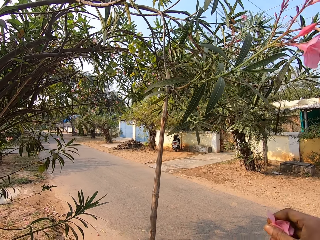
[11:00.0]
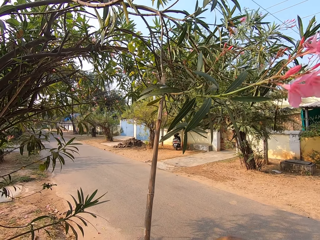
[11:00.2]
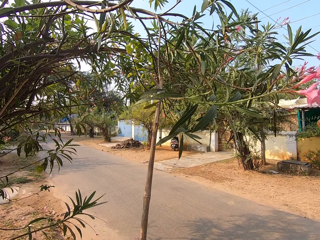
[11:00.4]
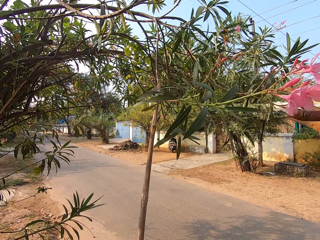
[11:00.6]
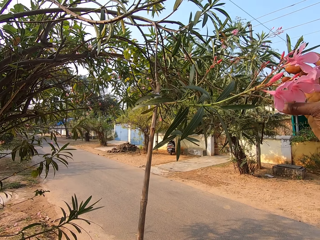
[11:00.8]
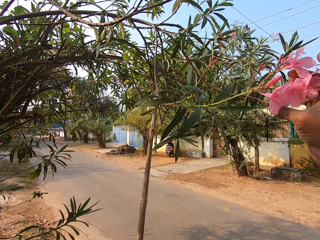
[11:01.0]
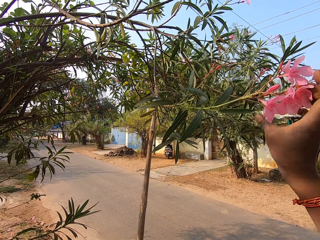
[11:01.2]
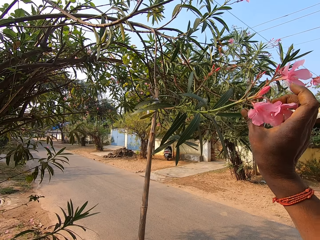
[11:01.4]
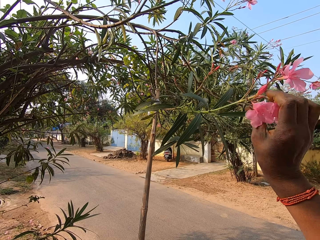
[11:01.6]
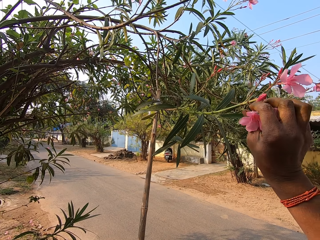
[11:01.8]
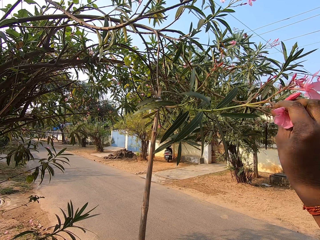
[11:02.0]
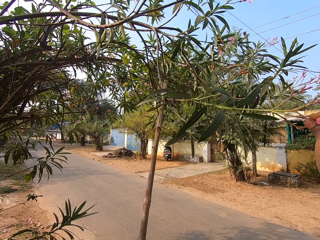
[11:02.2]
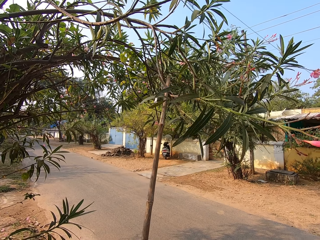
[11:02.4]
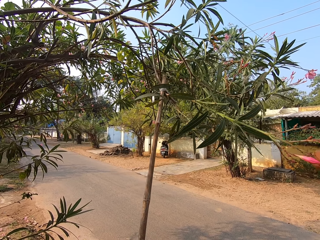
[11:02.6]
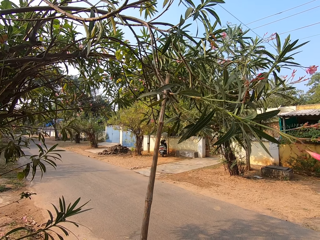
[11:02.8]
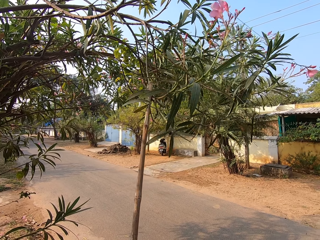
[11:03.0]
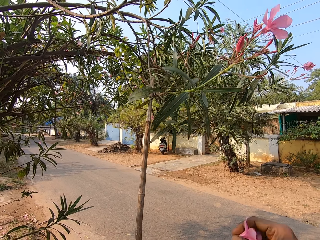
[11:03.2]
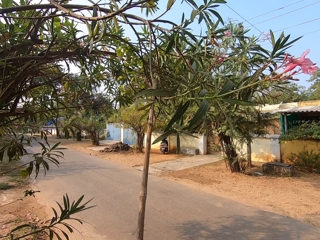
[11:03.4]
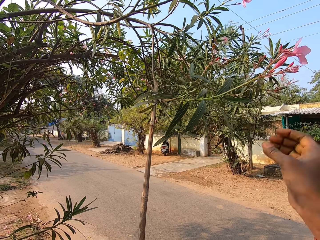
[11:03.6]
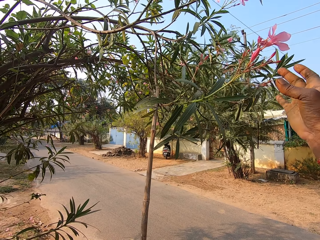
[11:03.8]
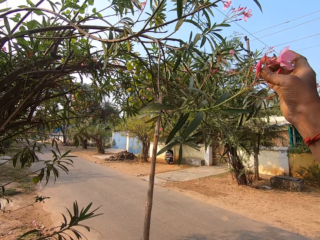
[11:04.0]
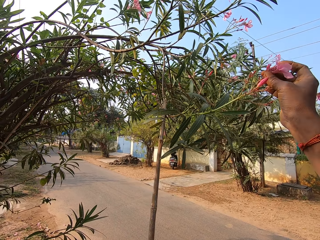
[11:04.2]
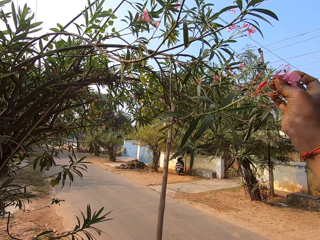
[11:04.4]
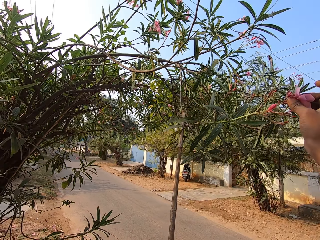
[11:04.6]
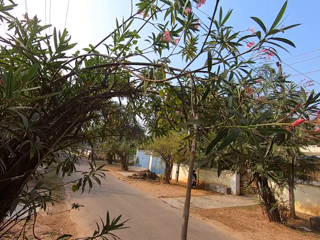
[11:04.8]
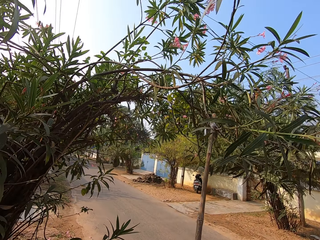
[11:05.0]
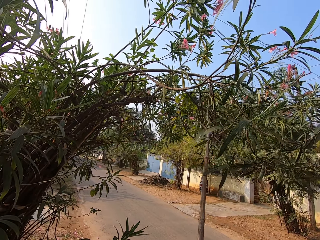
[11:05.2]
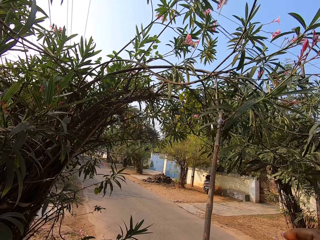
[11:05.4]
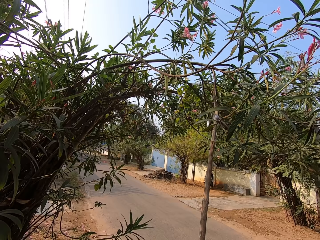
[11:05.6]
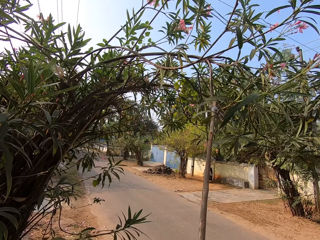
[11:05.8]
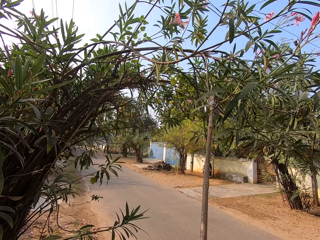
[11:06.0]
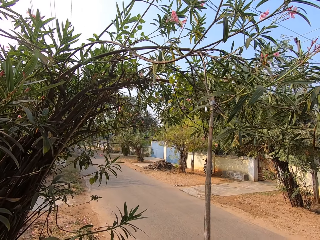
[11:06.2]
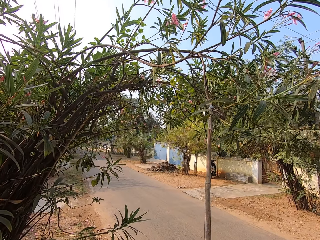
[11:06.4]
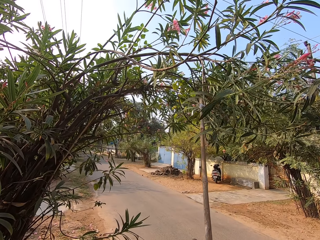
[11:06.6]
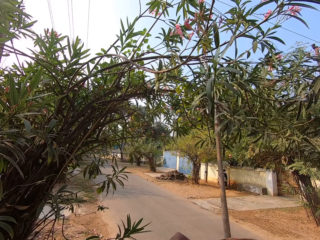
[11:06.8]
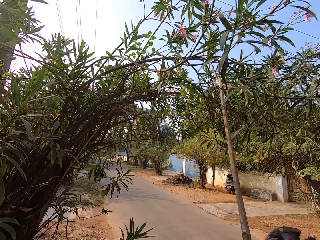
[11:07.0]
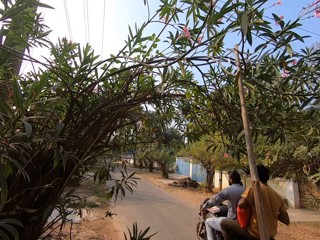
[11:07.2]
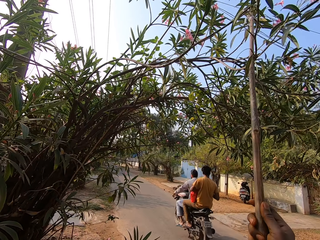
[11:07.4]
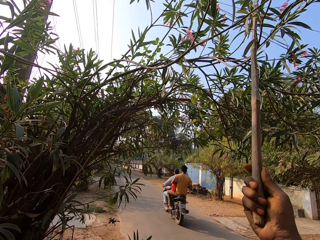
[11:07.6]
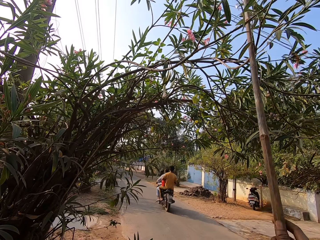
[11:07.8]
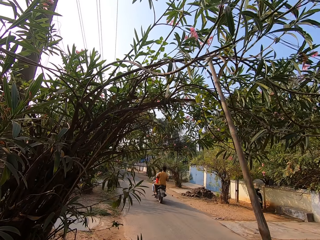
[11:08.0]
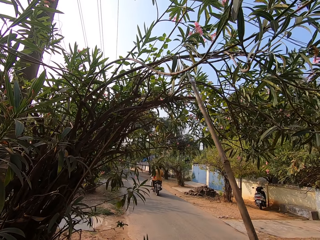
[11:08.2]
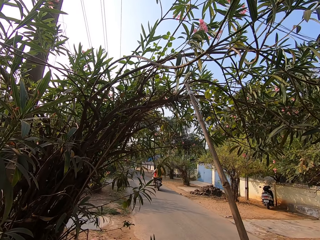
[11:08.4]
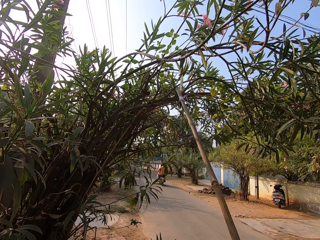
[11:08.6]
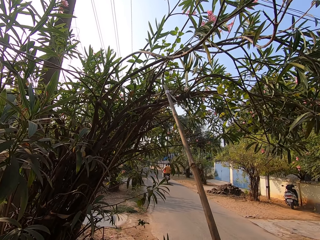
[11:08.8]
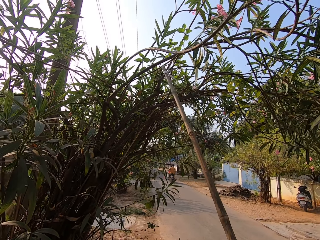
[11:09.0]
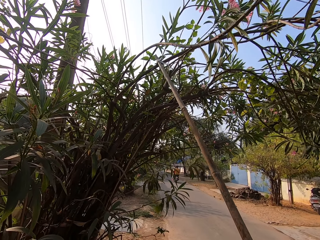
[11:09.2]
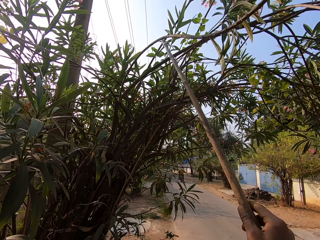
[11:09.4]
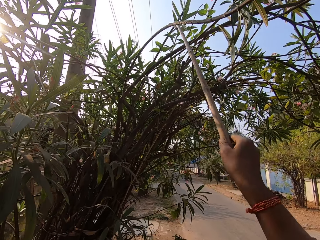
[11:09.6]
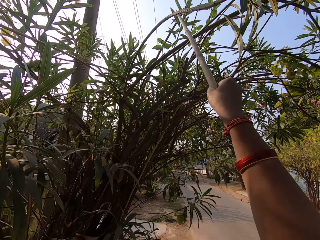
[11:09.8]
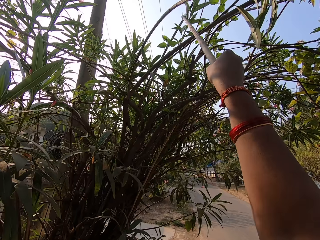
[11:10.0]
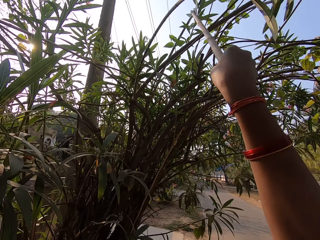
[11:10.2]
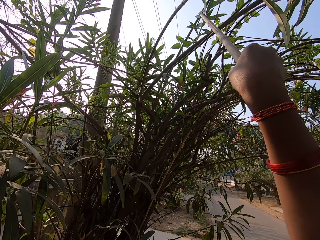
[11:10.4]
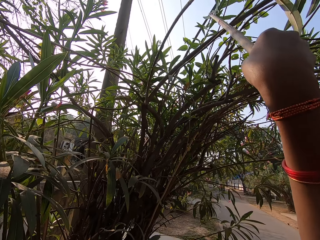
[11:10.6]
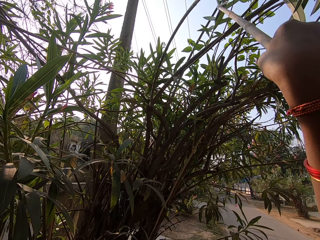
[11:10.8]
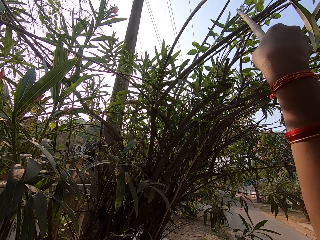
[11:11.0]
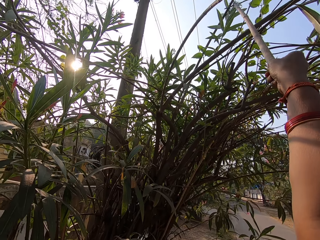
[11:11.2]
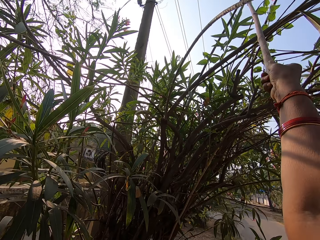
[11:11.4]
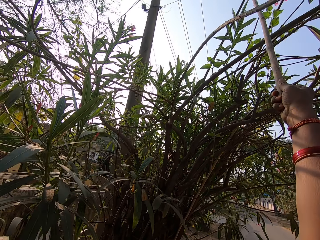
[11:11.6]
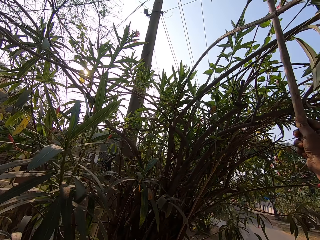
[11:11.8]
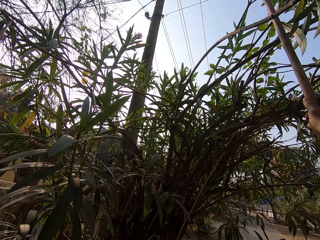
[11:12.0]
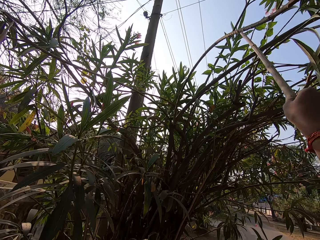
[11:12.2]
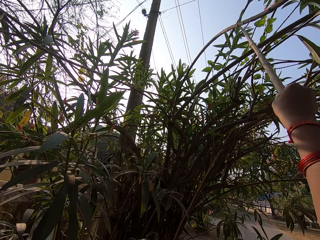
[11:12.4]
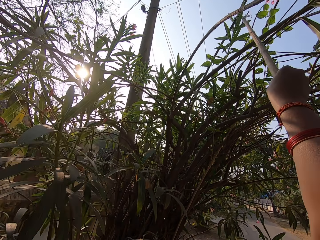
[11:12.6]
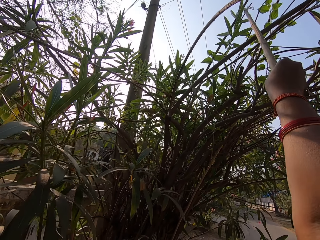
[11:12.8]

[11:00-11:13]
The camera wearer puts the flower in her right hand in the basket in her left hand. She plucks flowers from the branch on the tree with her right hand. She puts the flowers in her right hand in the basket in her left hand. She plucks a flower from the branch on the tree with her right hand. She puts the flower in her right hand in the basket in her left hand. She adjusts a branch on the tree with the stick in her right hand. A man rides a motorcycle past the camera wearer. The camera wearer looks at the motorcycle on a road. She adjusts the branch on the tree with the stick in her right hand.

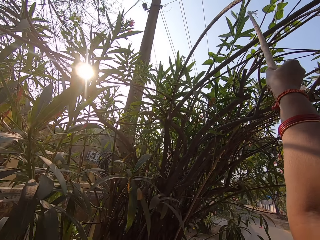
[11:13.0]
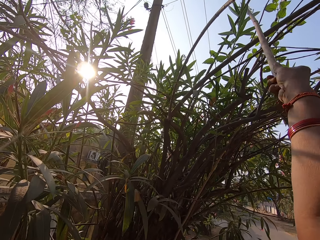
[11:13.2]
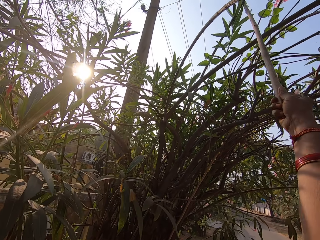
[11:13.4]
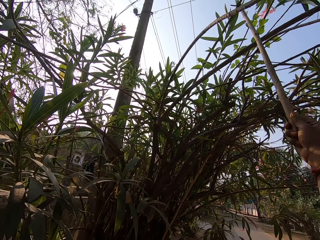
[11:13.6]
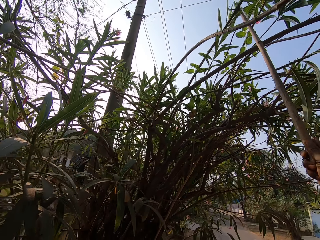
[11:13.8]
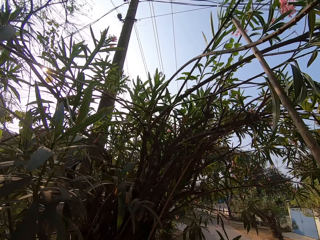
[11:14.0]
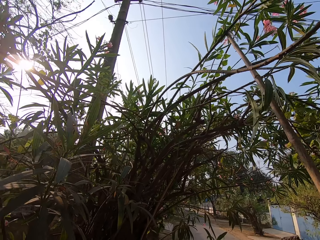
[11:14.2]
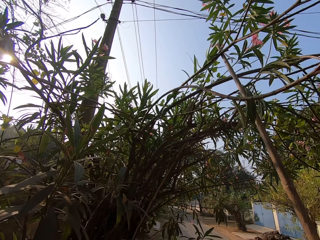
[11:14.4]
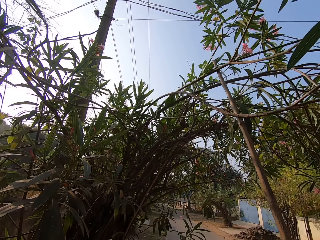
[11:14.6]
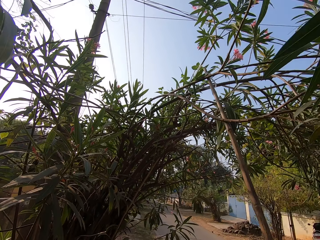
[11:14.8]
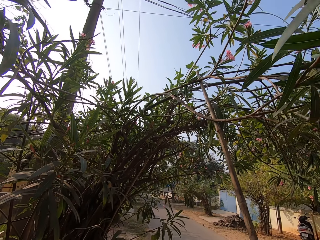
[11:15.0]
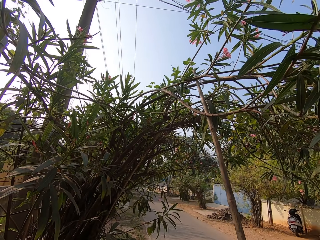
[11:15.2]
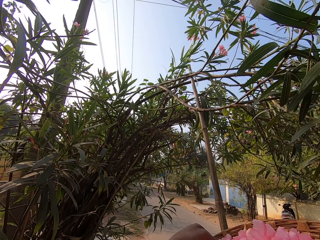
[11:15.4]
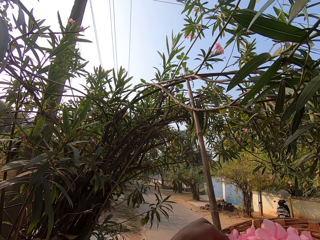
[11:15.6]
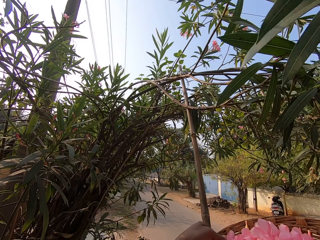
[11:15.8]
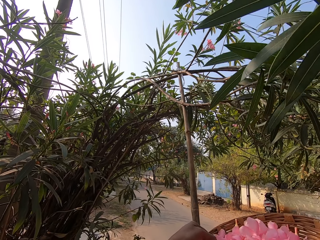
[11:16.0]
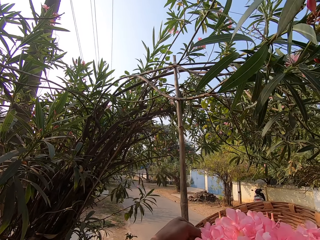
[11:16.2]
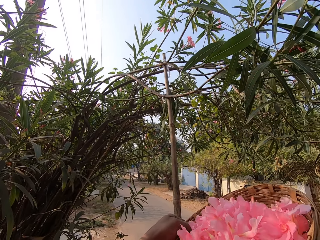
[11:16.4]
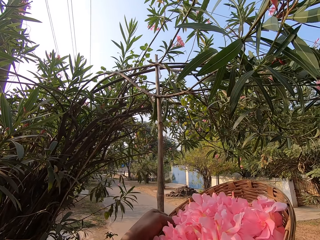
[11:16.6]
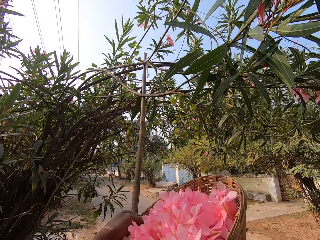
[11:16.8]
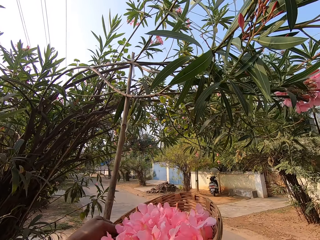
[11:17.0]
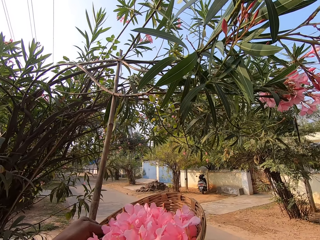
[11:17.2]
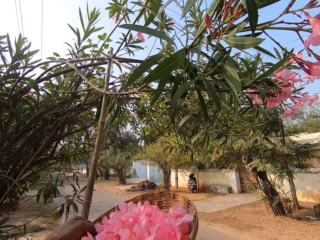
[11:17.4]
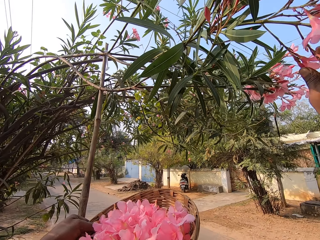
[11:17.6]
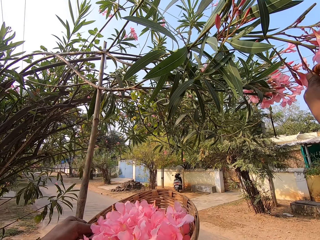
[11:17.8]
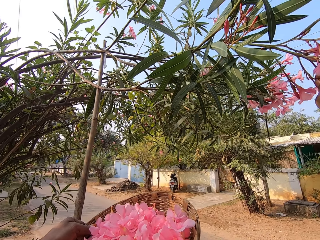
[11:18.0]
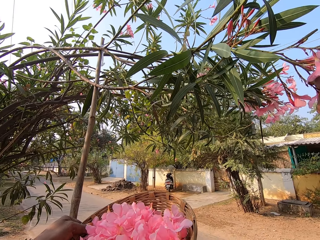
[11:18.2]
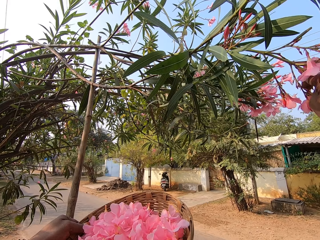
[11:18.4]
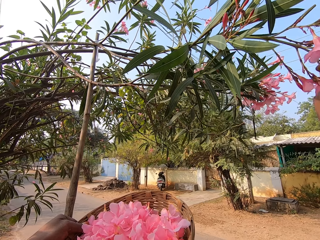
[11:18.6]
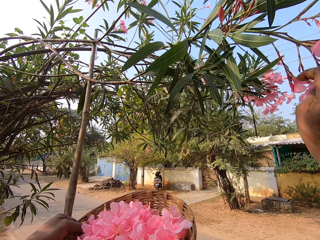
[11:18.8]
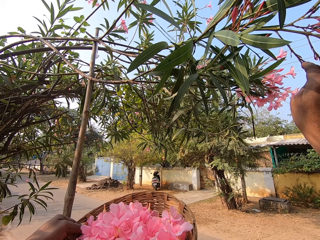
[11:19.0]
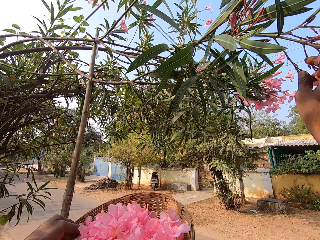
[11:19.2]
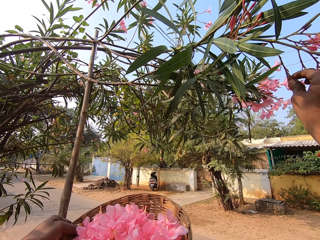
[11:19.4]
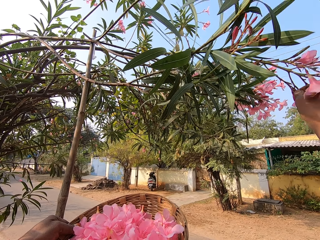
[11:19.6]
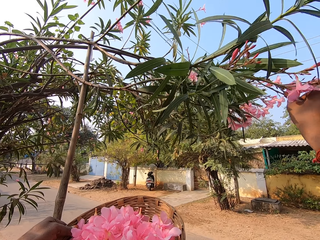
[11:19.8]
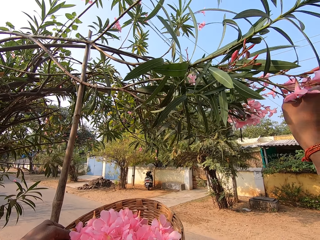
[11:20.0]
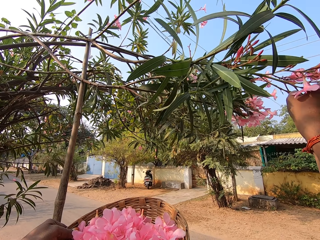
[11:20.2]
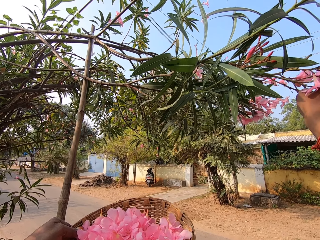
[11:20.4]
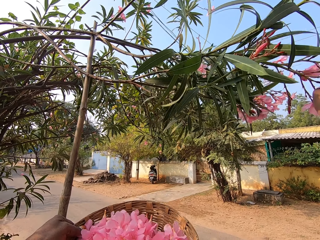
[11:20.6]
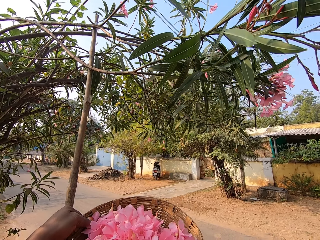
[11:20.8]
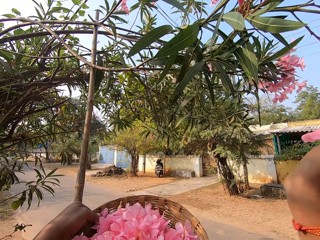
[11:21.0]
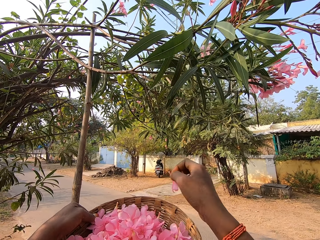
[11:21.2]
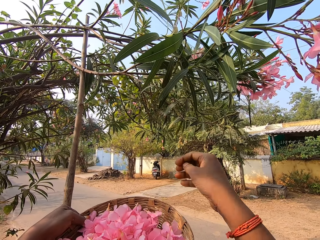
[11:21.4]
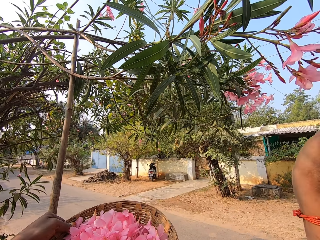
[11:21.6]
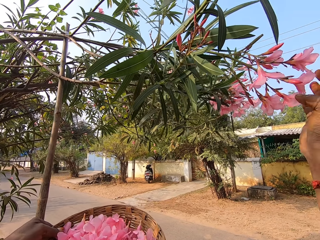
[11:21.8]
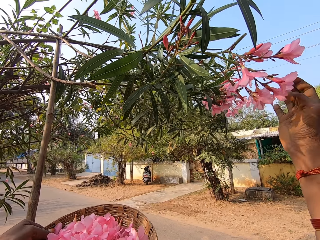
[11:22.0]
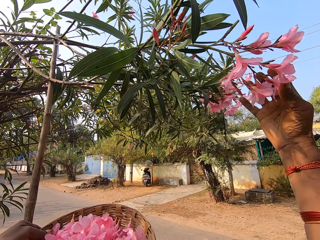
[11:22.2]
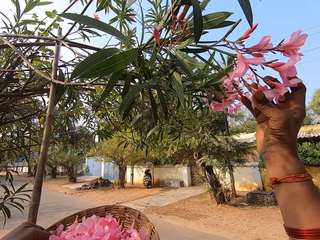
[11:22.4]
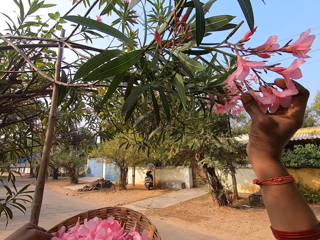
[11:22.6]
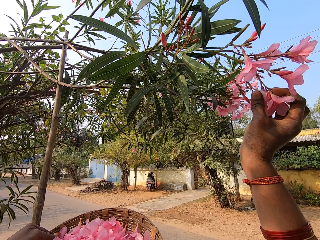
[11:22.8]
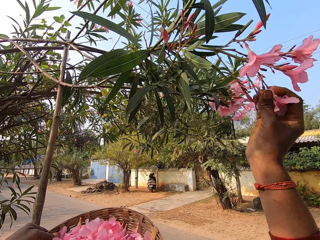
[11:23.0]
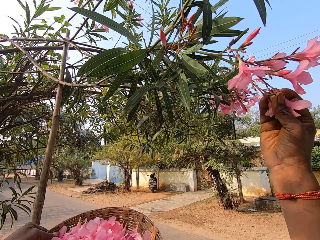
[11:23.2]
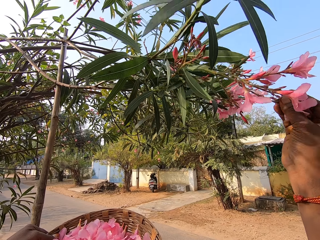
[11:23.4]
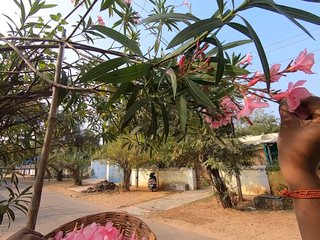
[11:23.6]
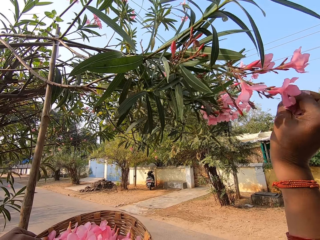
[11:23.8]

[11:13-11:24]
The camera wearer pulls a branch of flowers with a stick. She passes the stick in her right hand to her left hand. She plucks flowers from the branch on the tree with her right hand. She puts the flowers in her right hand in the basket in her left hand. She plucks flowers from the branch on the tree with her right hand.
